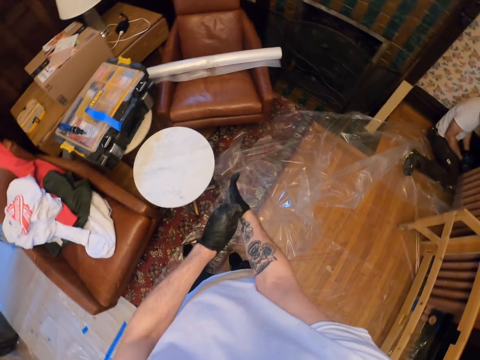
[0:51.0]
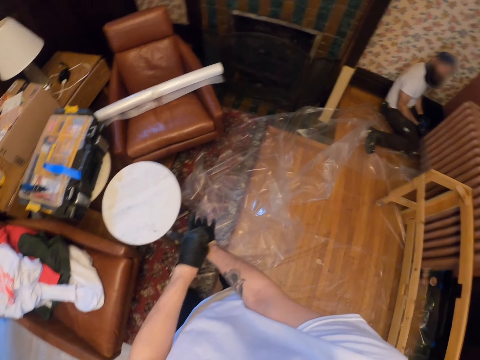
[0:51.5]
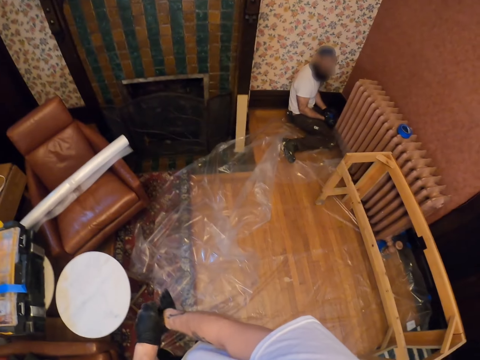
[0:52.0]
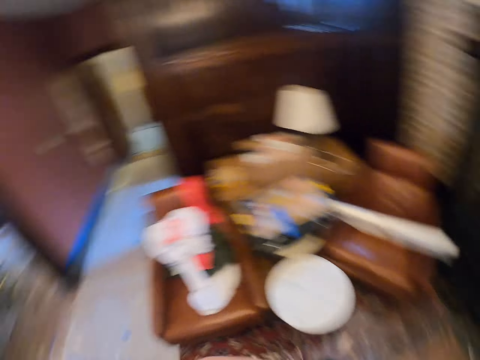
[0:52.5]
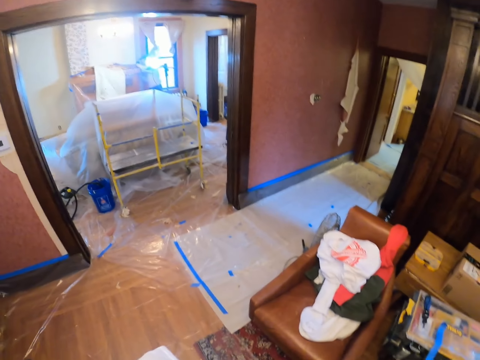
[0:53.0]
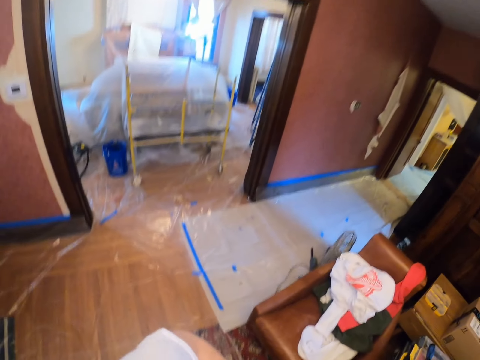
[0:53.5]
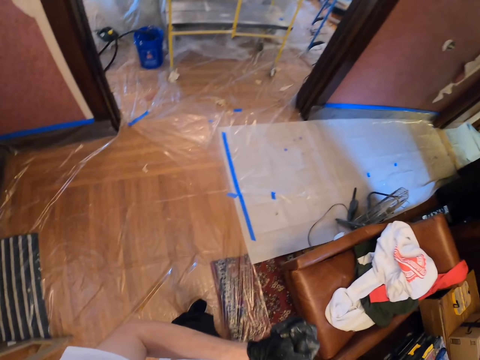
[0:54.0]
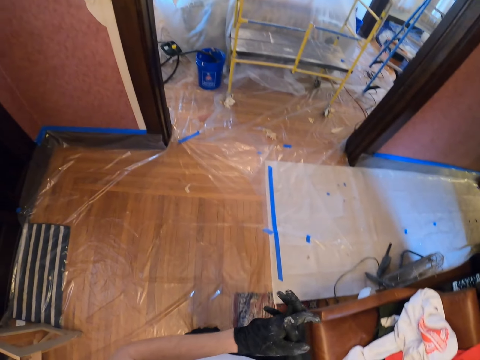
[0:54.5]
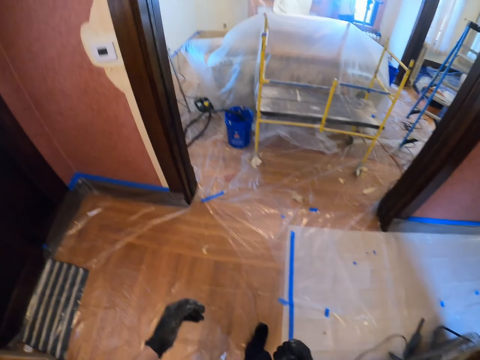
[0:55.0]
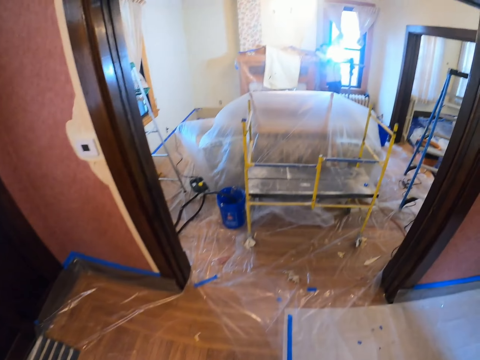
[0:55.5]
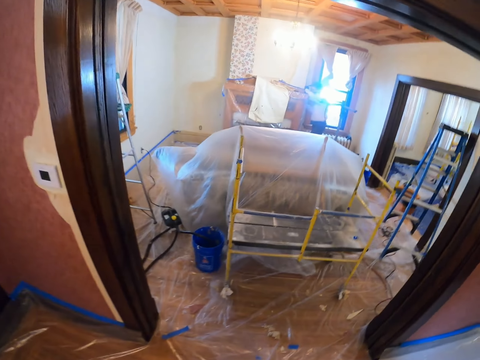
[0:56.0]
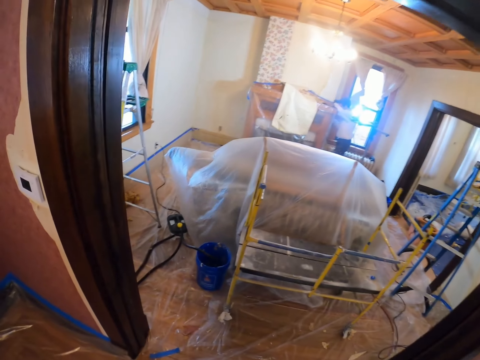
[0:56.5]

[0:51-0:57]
The camera wearer walks around the room.

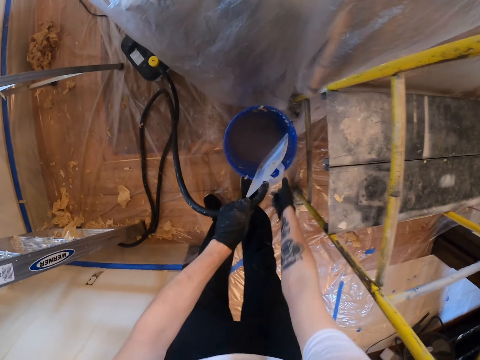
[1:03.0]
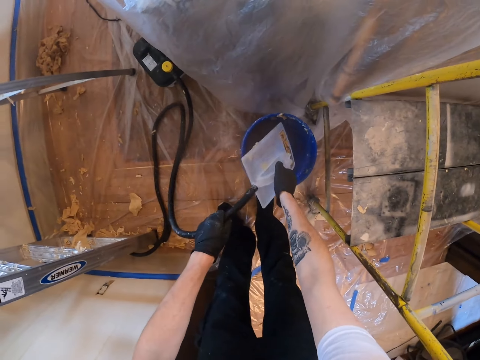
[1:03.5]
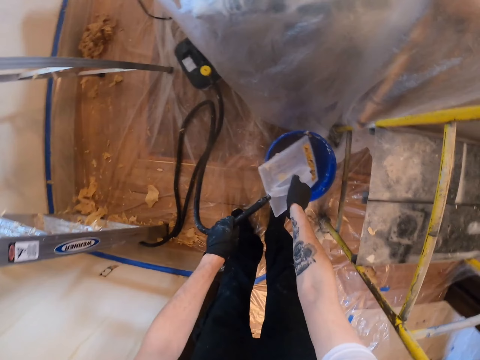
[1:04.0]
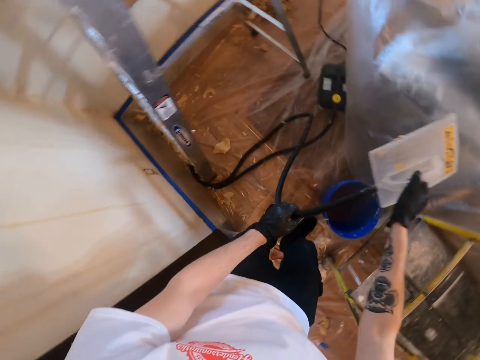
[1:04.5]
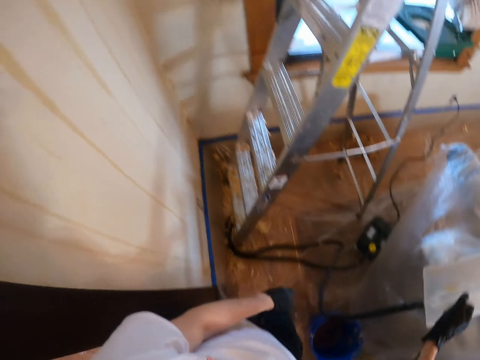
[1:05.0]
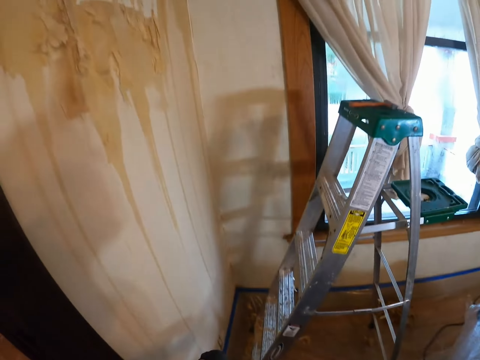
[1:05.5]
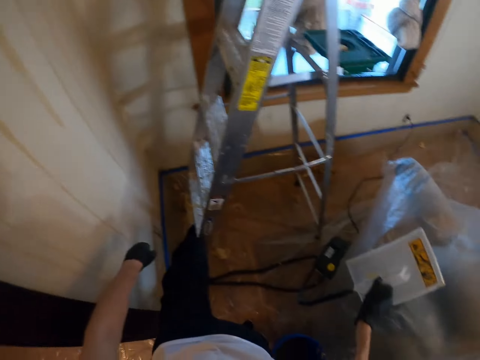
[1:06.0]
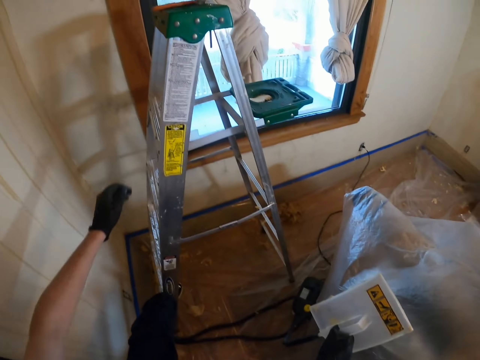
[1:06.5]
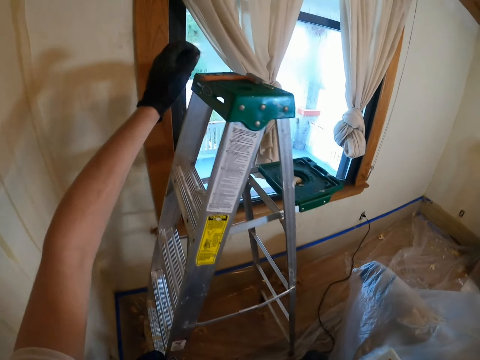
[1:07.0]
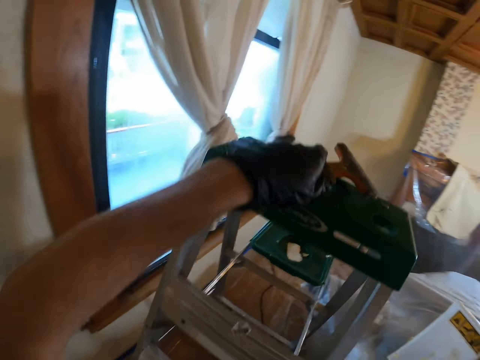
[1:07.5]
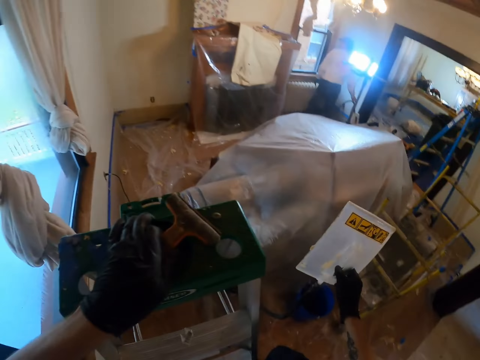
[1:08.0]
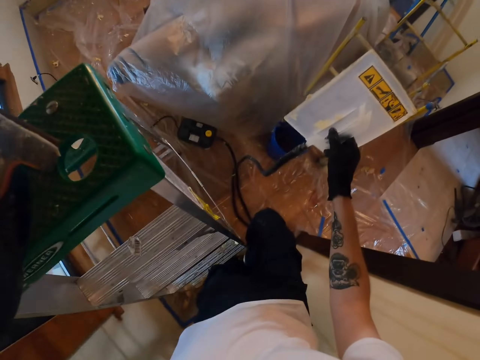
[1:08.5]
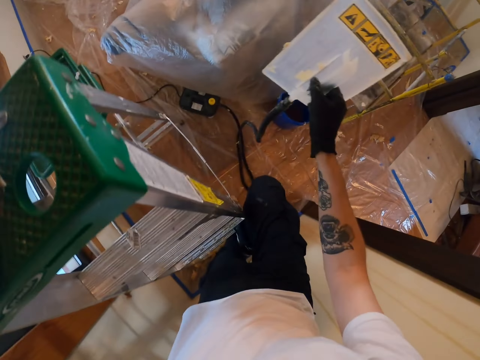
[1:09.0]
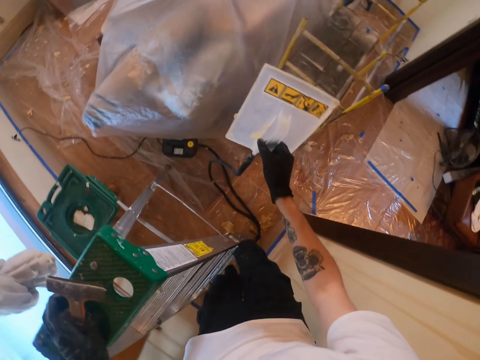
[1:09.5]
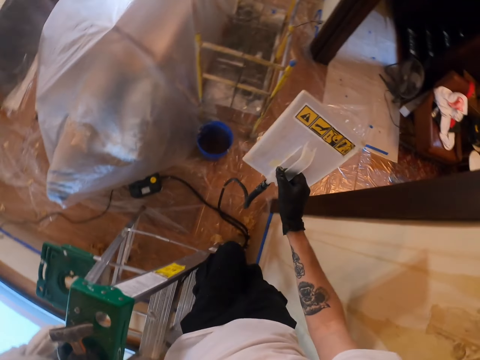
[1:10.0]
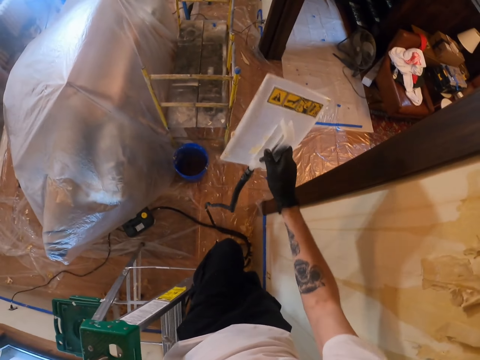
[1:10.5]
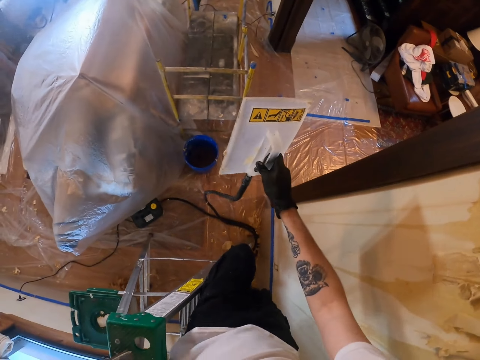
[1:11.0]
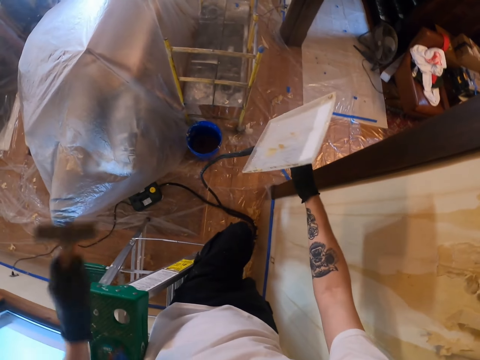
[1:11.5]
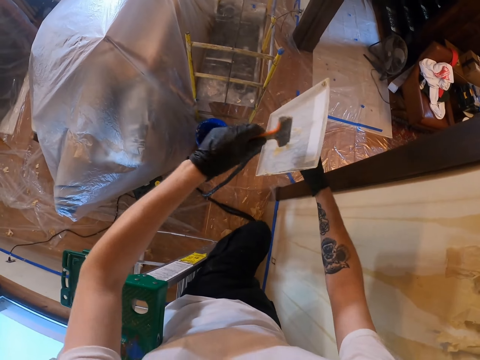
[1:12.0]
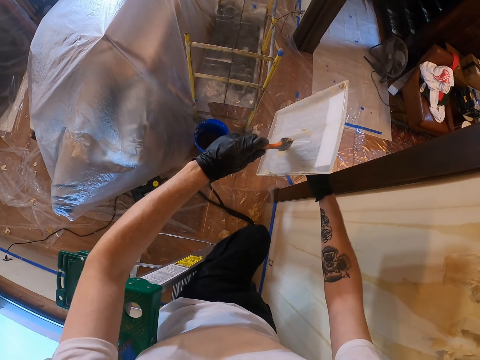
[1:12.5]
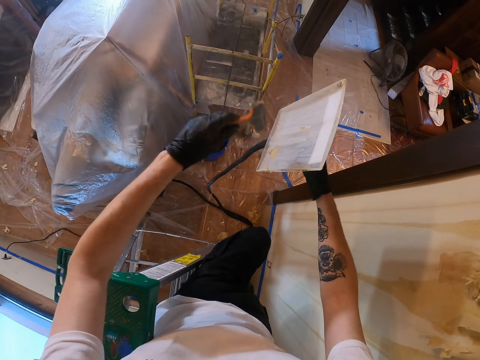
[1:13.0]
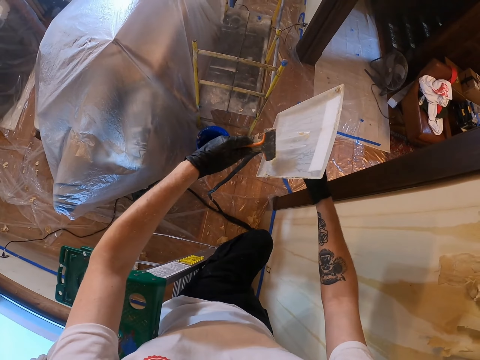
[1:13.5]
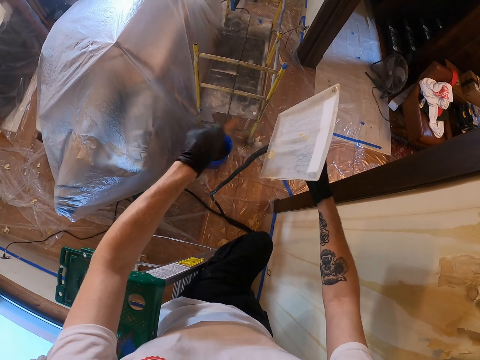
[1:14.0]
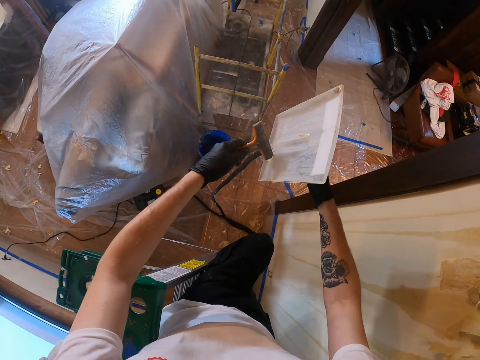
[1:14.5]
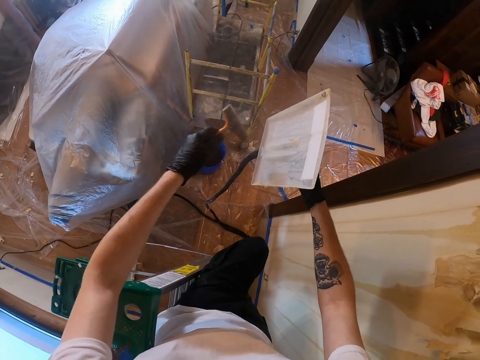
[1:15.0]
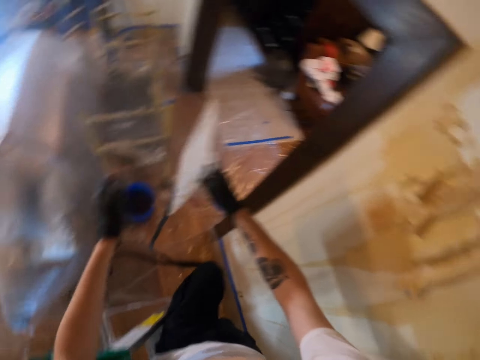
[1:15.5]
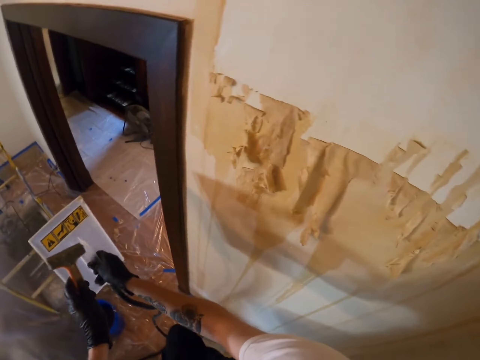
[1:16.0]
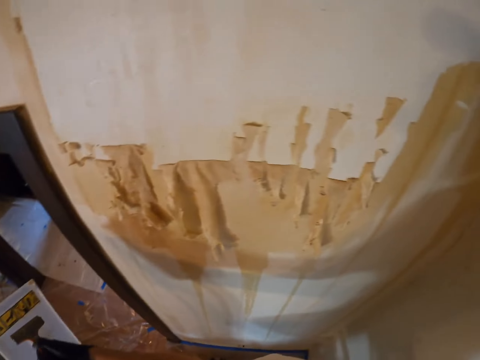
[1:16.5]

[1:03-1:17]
The camera wearer picks up the wallpaper remover from the bucket. They climb the ladder. They wipe the wallpaper remover with the scraper.

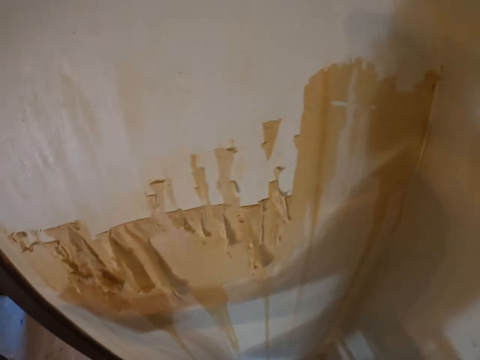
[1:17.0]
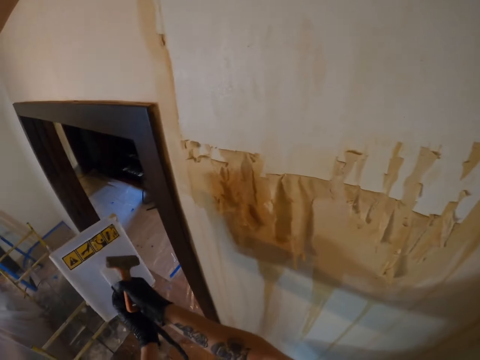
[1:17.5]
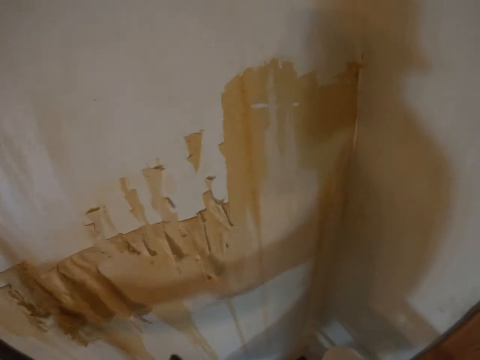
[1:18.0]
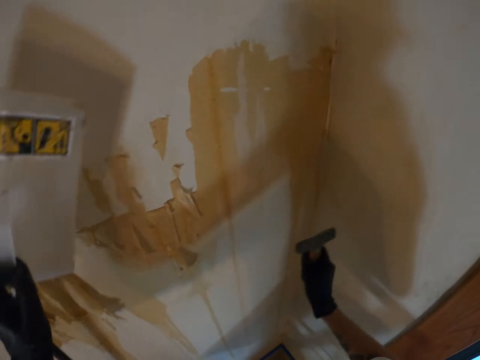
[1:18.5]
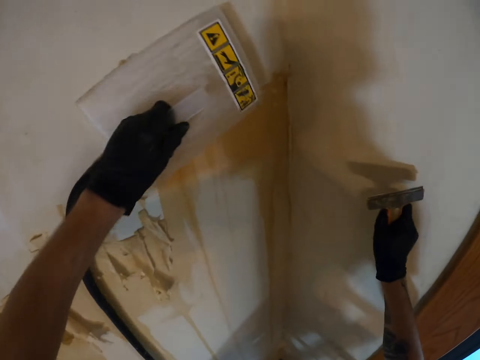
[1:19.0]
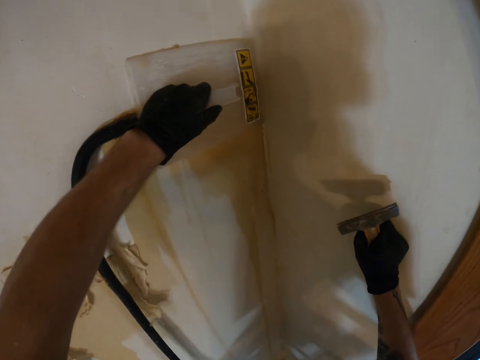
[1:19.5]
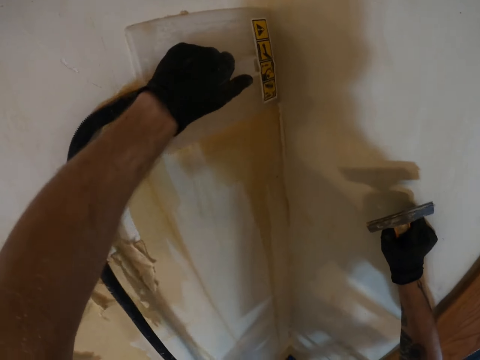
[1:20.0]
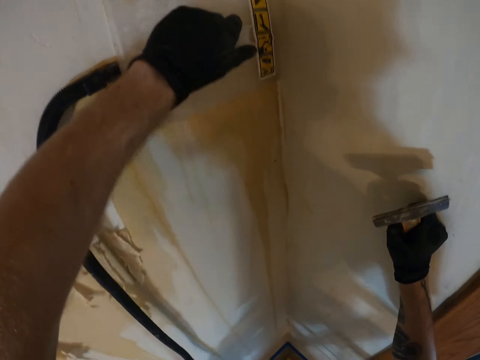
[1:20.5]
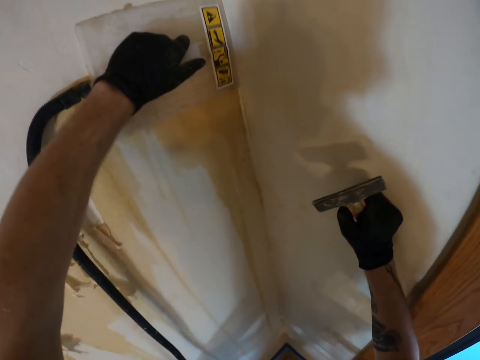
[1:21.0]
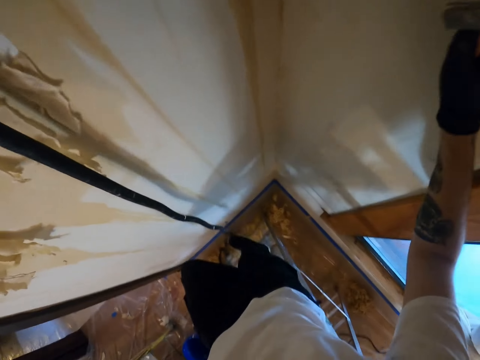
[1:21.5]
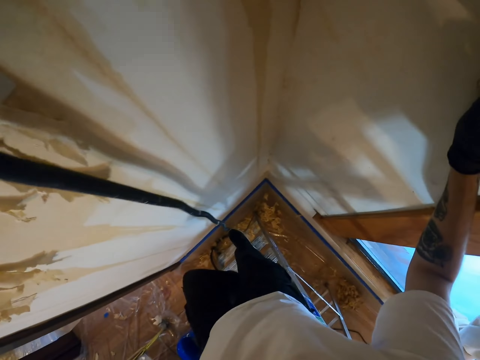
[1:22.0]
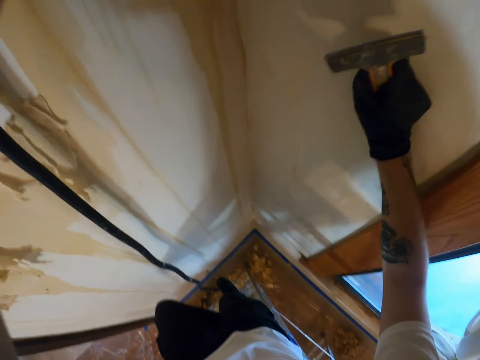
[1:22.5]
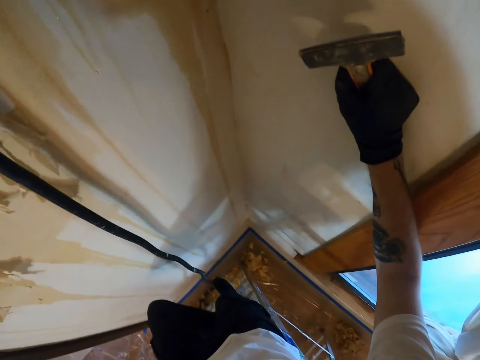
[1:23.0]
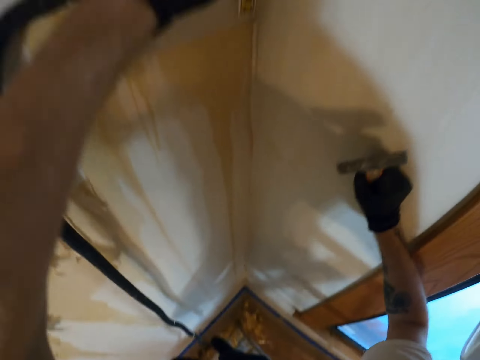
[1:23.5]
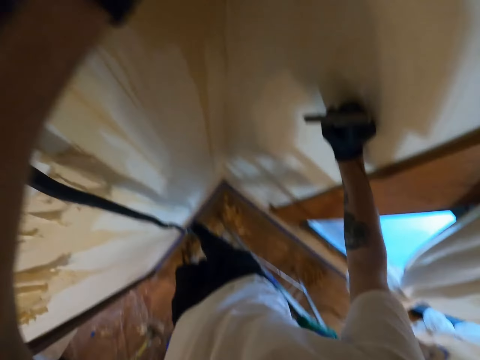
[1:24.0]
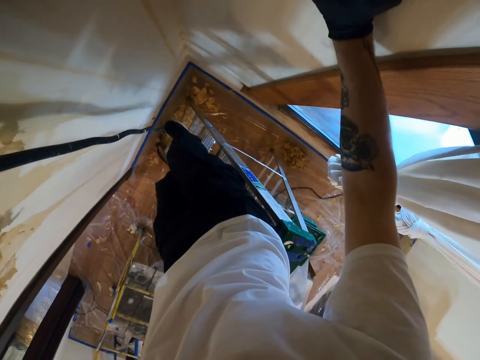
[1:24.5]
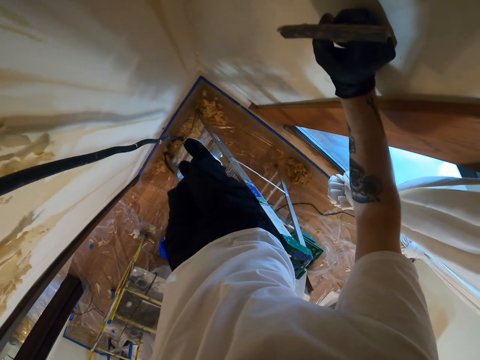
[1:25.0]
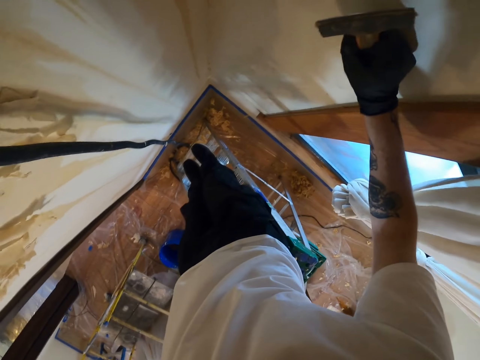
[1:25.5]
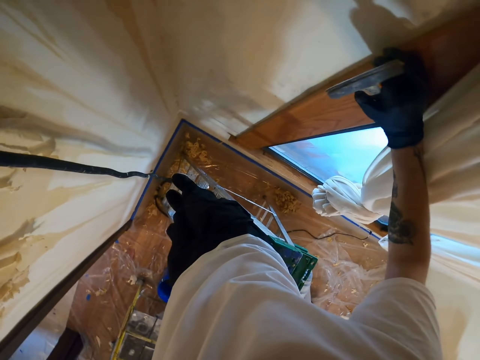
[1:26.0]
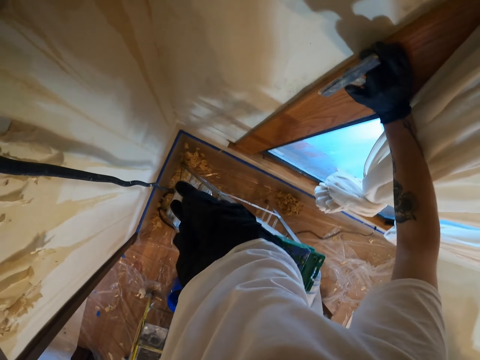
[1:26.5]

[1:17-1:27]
The camera wearer puts the wallpaper remover on the wallpaper.
